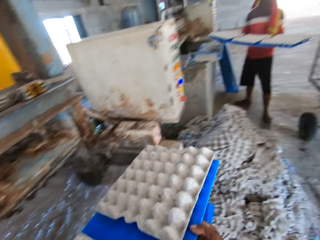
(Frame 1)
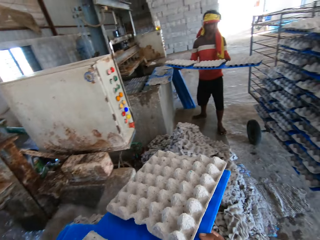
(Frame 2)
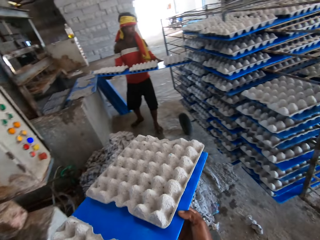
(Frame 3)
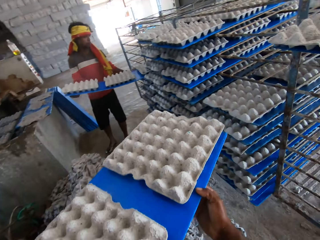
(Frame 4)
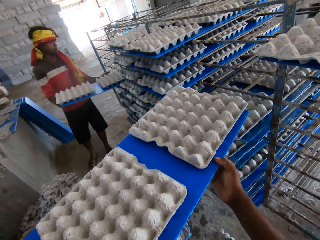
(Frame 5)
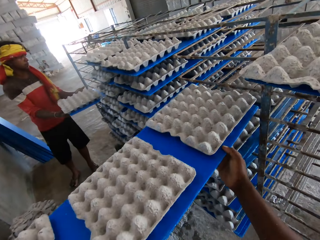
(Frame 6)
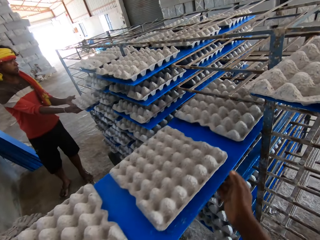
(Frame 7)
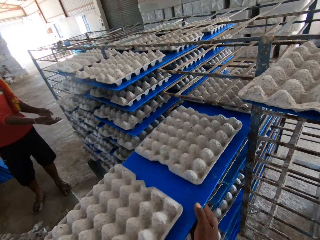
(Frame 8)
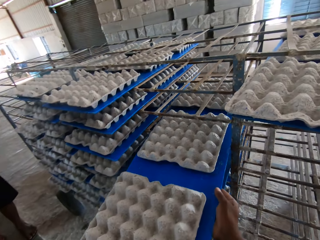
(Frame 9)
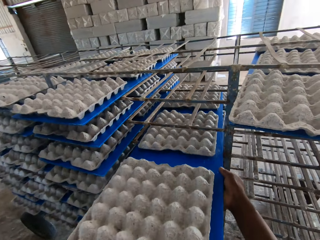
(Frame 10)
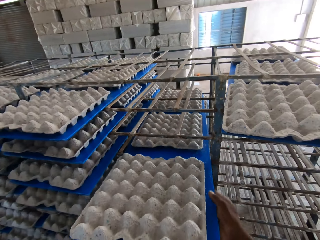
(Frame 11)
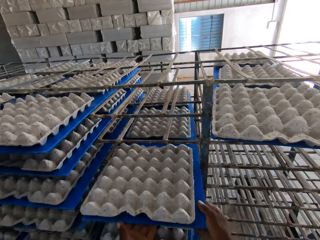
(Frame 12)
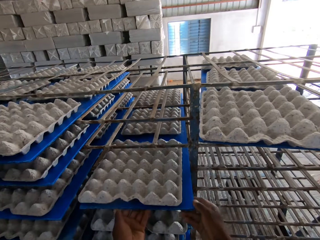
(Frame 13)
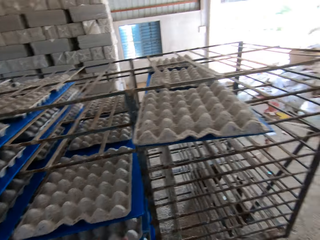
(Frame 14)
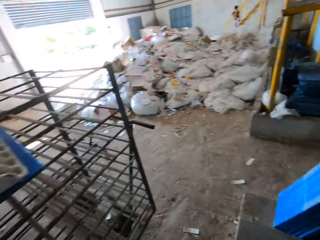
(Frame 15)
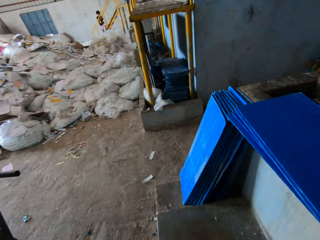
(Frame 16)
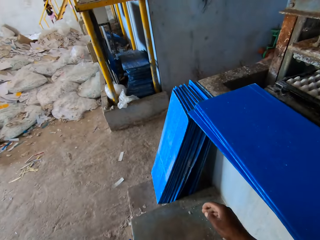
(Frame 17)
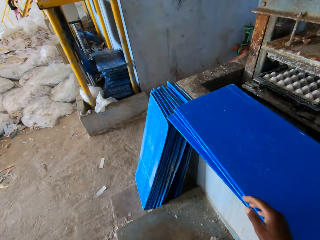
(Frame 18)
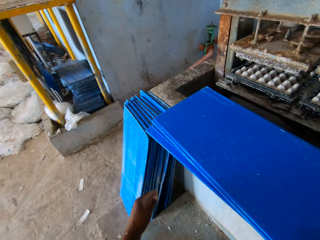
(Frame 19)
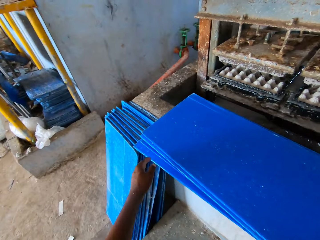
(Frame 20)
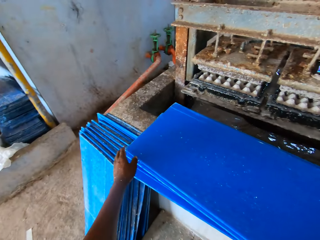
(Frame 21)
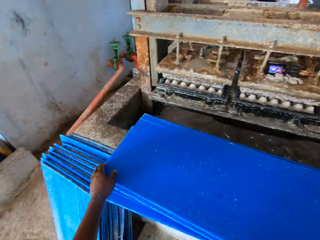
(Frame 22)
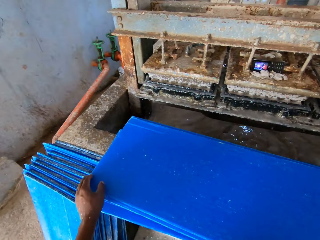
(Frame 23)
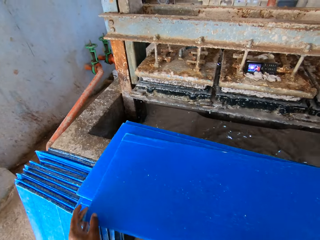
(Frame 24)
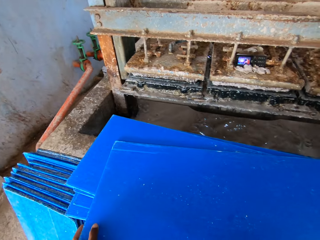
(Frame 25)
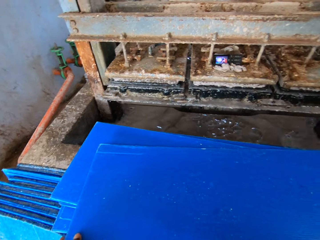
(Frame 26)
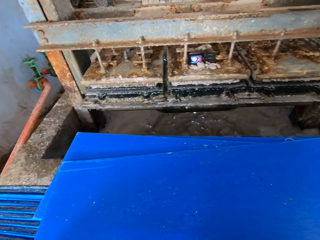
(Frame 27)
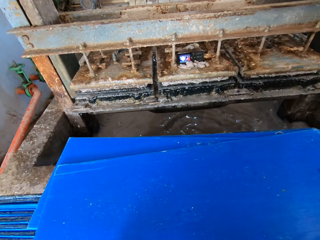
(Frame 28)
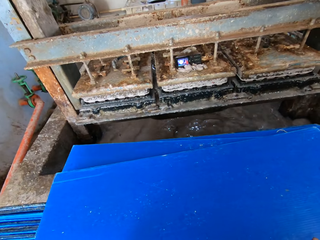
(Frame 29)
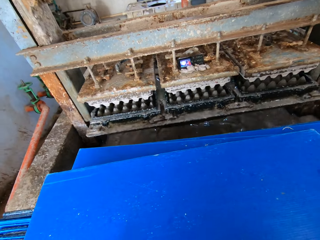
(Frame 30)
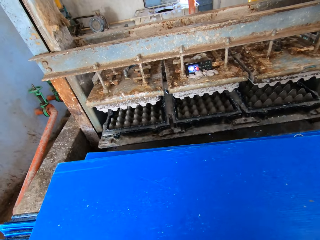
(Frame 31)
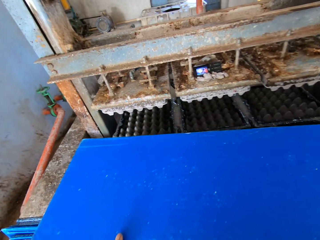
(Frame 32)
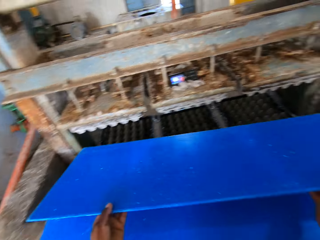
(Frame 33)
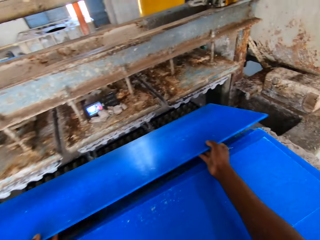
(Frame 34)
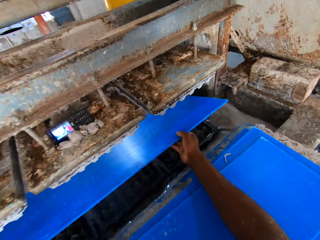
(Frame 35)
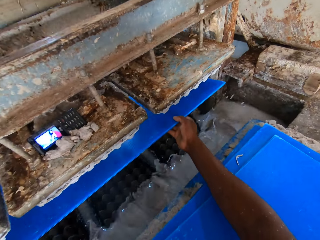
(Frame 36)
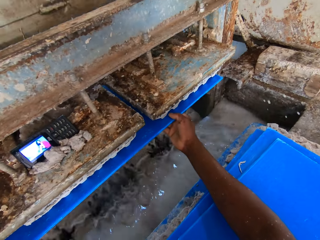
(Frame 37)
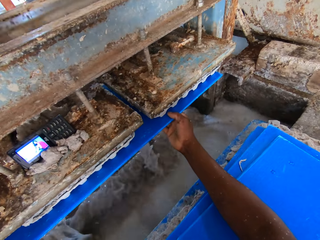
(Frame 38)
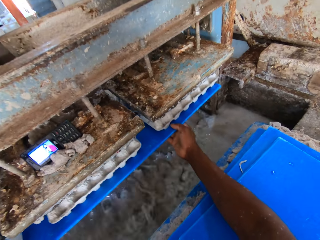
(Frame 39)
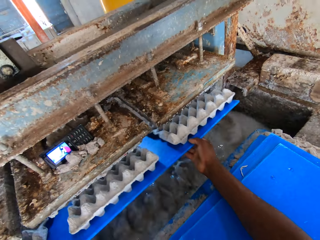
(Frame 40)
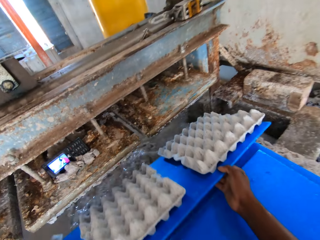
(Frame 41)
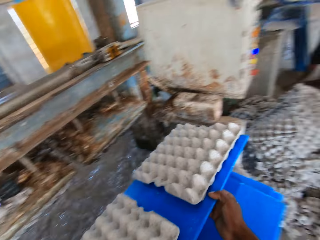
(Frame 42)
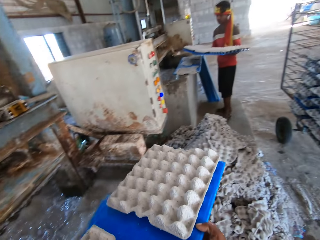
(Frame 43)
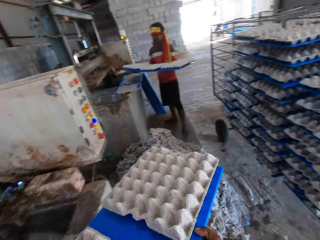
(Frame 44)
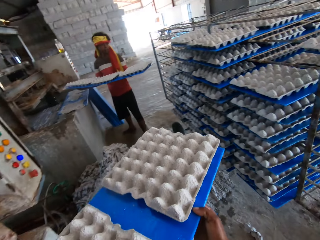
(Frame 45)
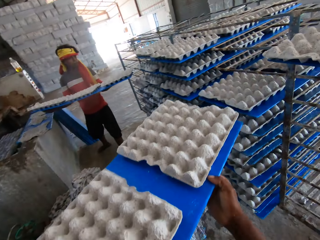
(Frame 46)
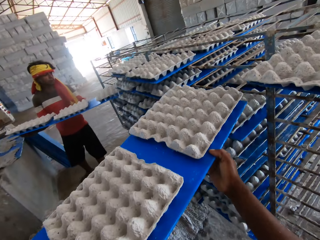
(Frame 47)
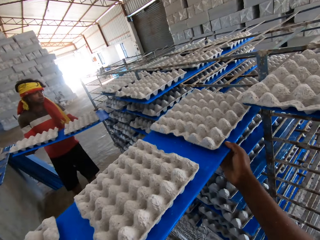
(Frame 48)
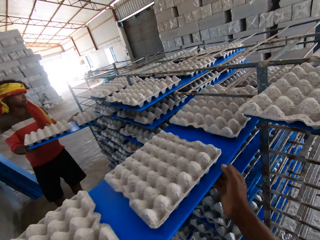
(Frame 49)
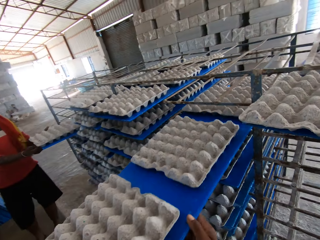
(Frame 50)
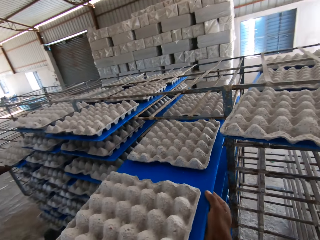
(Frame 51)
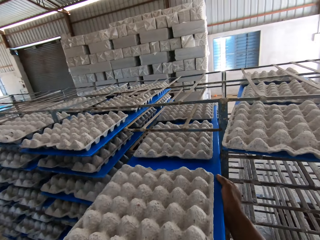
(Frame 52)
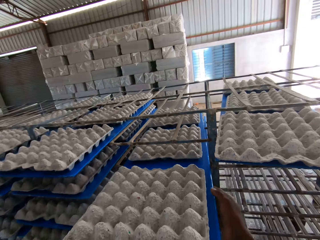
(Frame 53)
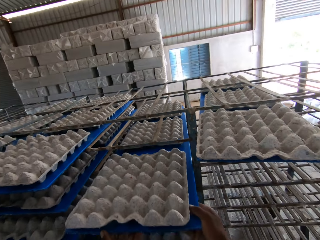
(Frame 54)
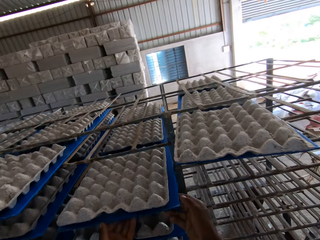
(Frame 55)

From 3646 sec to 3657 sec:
A man holds a tray of crates with both hands and places the tray of crates in the crate rack with both hands. The camera wearer places the tray of crates in the crate rack with both hands. They hold a tray on the pavement with both hands. They pick the tray from the pavement with both hands. They place the tray under the crate molder with both hands. They collect egg trays. They bring out some crates from the crate molder with the tray in both hands. The man holds a tray of crates with both hands and places the tray of crates in the crate rack with both hands. The camera wearer places the tray of crates in the crate rack with both hands.

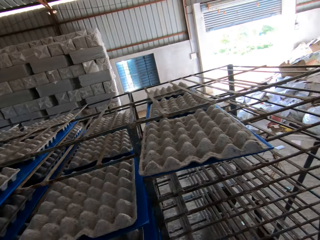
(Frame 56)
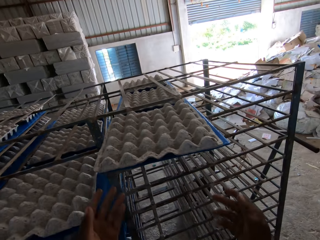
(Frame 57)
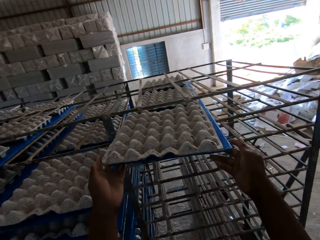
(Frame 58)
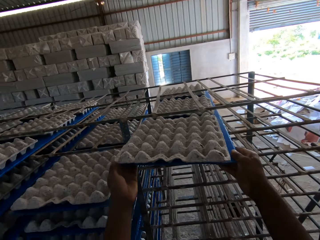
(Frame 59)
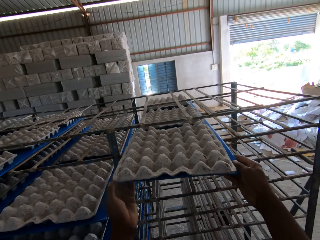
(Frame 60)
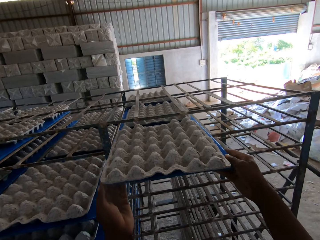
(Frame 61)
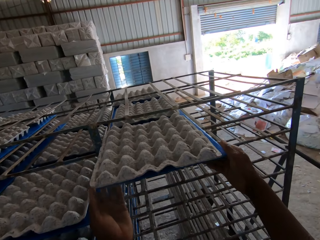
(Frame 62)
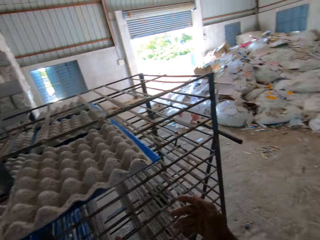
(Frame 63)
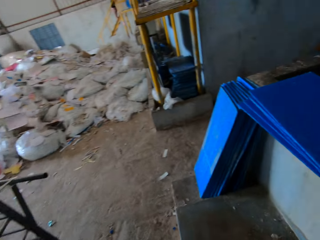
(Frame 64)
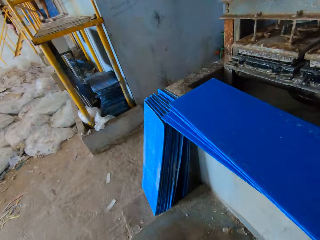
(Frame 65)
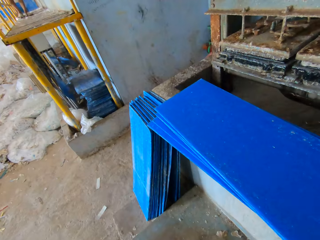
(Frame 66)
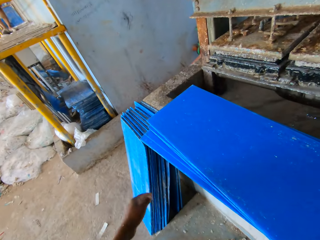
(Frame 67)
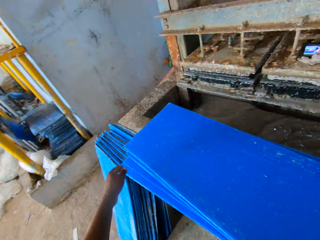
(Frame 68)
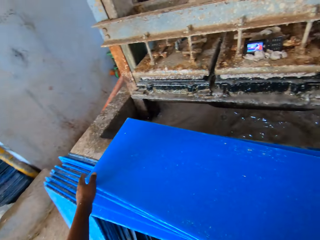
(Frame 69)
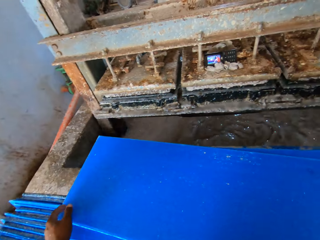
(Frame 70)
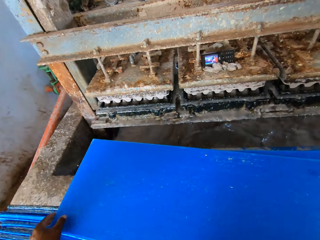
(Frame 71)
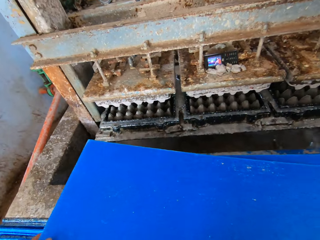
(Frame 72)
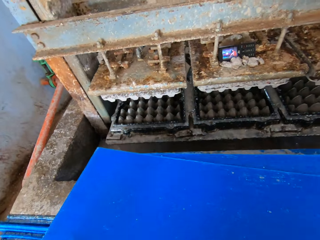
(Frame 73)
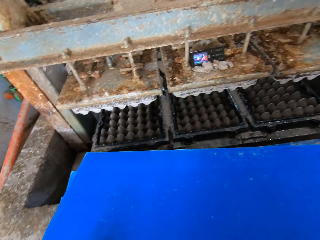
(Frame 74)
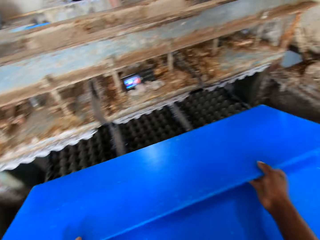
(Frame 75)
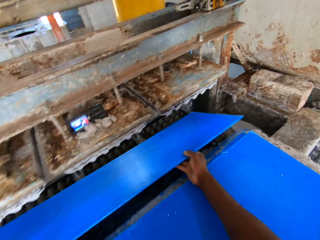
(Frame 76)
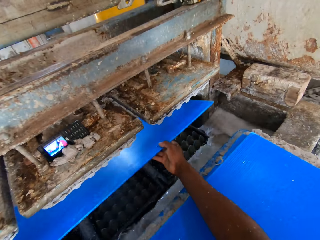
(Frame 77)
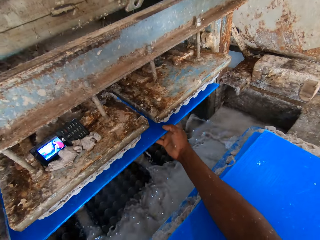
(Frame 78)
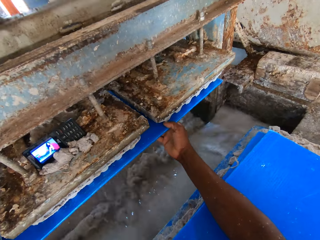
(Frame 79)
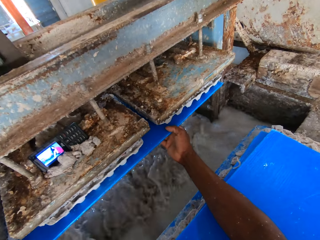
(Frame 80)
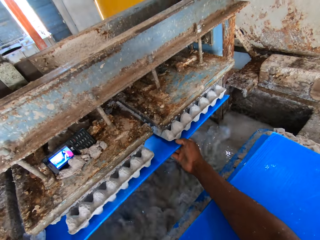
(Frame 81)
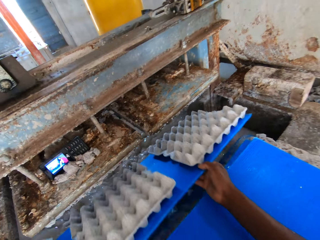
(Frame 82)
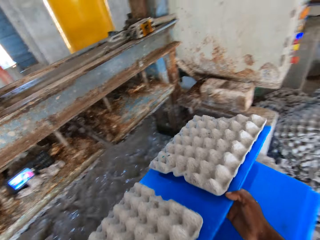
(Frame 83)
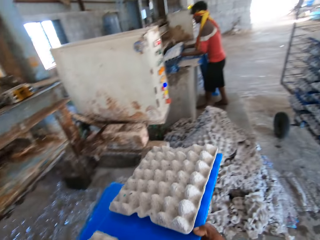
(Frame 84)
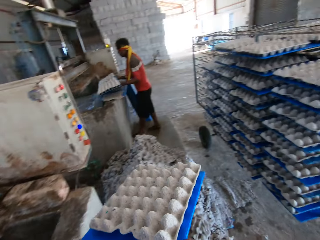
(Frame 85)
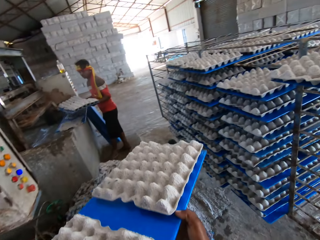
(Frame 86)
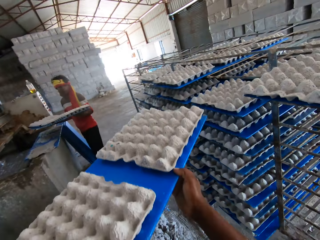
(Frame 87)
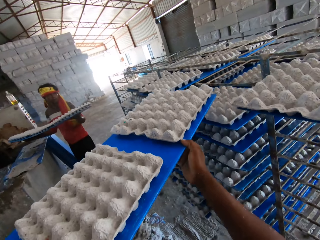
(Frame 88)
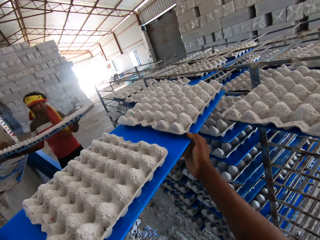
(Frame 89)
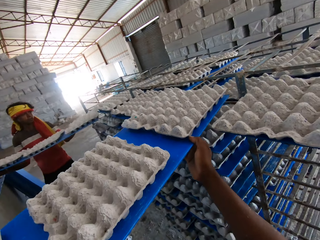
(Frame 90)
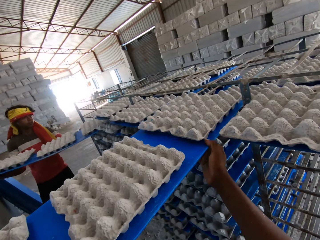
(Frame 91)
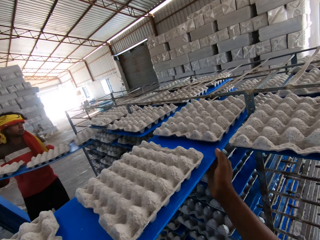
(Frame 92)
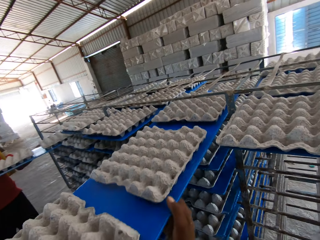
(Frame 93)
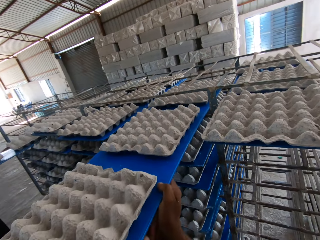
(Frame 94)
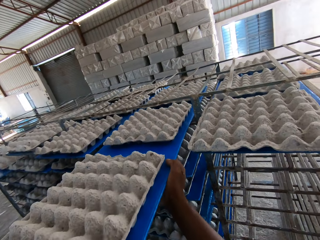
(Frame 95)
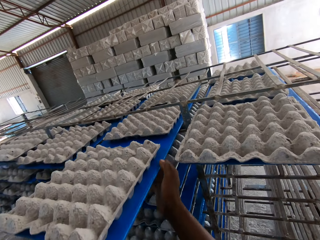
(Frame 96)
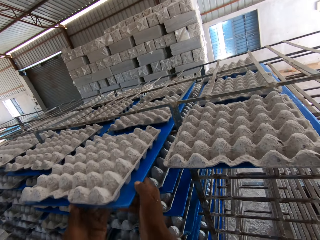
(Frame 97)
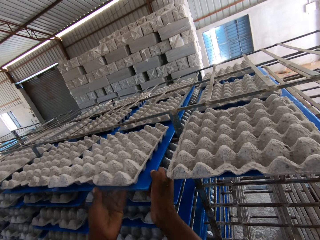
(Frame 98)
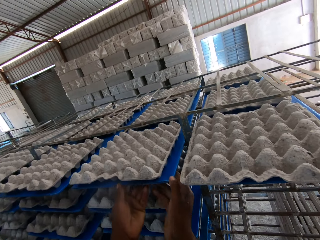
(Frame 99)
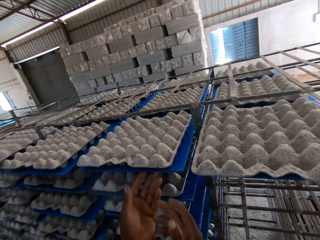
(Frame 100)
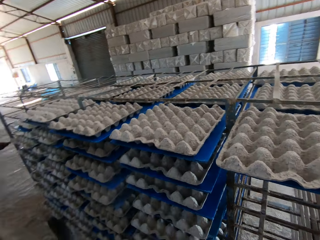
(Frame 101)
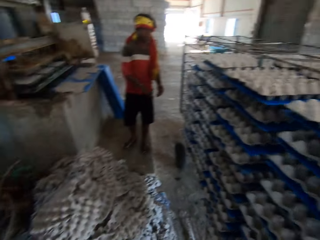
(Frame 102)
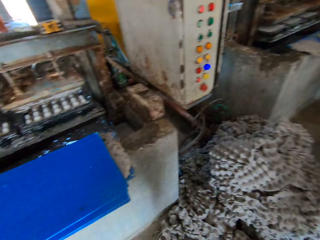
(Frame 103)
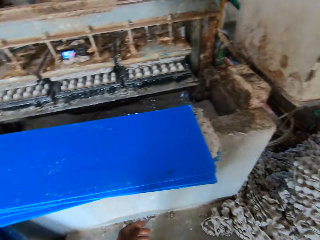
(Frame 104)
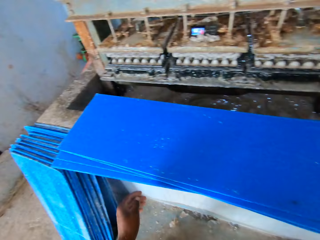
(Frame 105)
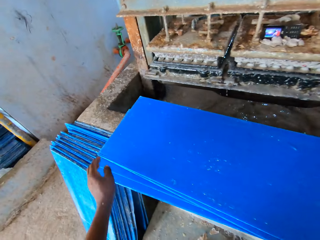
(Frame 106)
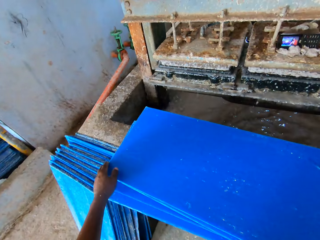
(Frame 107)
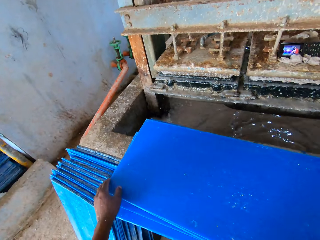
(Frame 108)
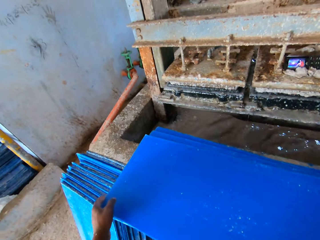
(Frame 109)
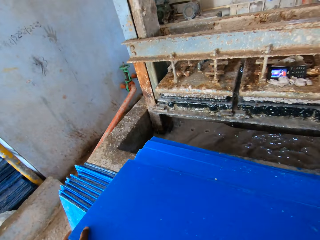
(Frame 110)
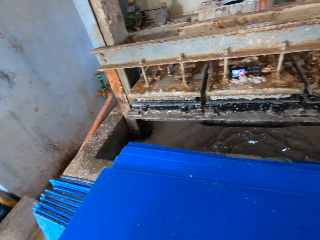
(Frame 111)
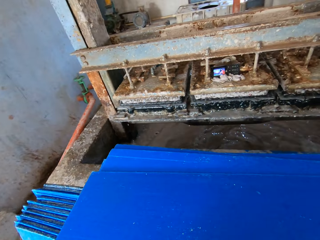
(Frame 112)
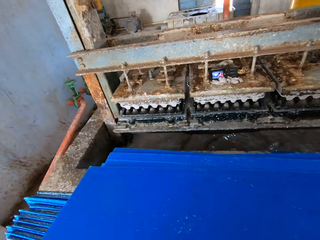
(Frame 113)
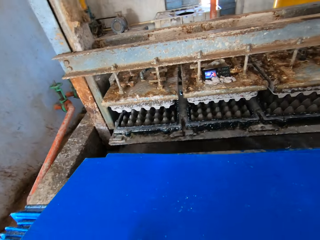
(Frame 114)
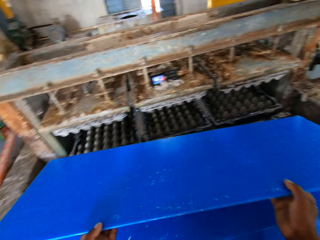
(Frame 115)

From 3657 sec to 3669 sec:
The camera wearer holds a tray of crates in the crate rack with both hands. He adjusts the tray of crates in the crate rack with both hands. He holds a tray on the pavement with his left hand. He holds the tray on the pavement with both hands. He picks the tray from the pavement with both hands. He collects egg trays. He places the tray under the crate molder with both hands. He brings out some crates from the crate molder with the tray in both hands. A man brings out some crates from the crate molder with the tray in both hands. The camera wearer places the tray of crates in the crate rack with both hands. The man places the tray of crates in the crate rack with both hands. The camera wearer holds a tray on the pavement with his left hand. He holds the tray on the pavement with both hands. He picks the tray from the pavement with both hands.
